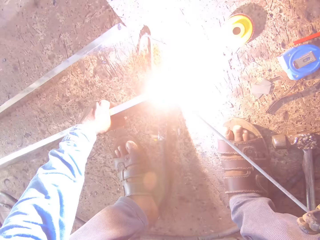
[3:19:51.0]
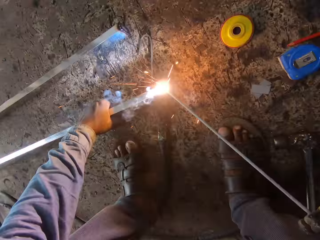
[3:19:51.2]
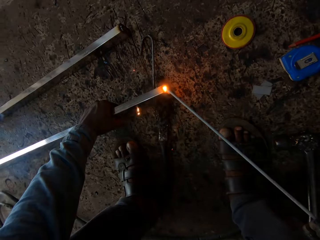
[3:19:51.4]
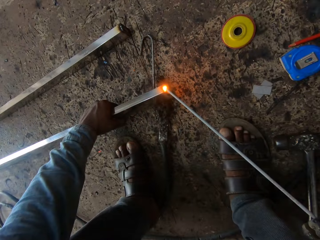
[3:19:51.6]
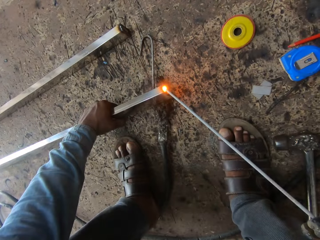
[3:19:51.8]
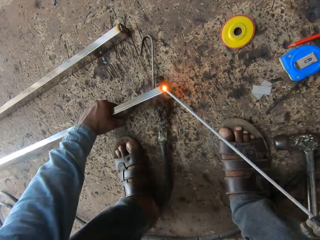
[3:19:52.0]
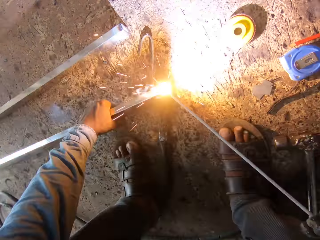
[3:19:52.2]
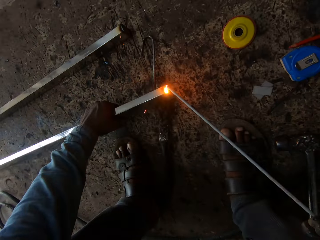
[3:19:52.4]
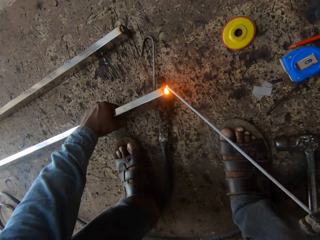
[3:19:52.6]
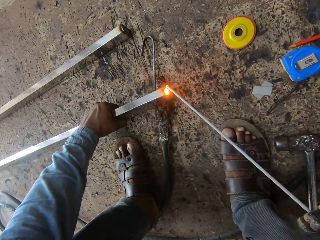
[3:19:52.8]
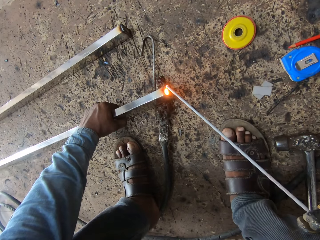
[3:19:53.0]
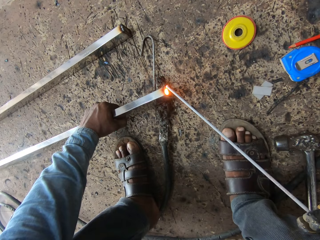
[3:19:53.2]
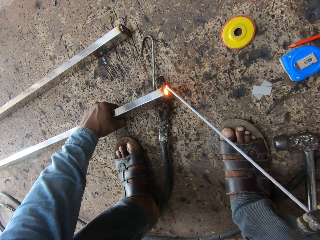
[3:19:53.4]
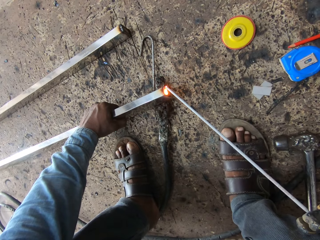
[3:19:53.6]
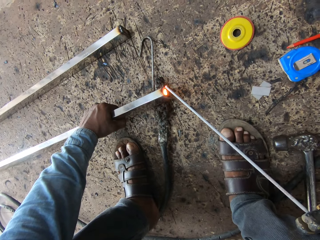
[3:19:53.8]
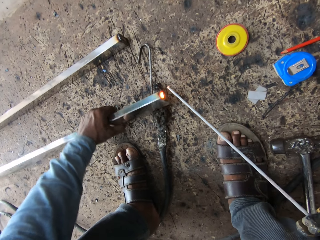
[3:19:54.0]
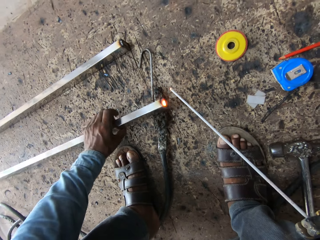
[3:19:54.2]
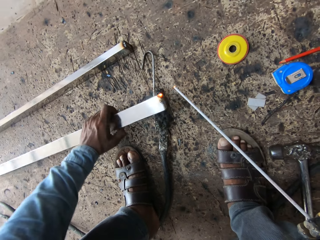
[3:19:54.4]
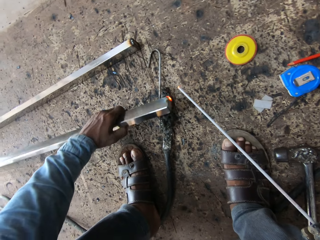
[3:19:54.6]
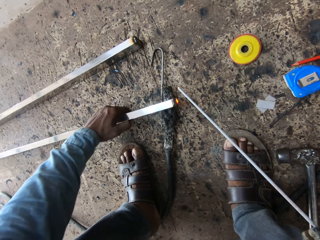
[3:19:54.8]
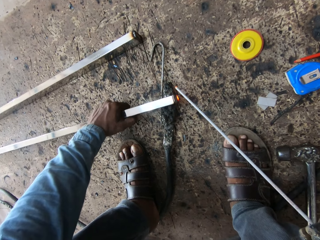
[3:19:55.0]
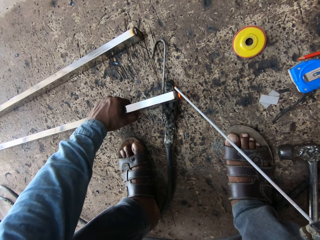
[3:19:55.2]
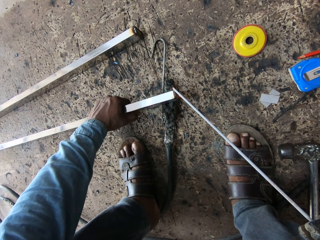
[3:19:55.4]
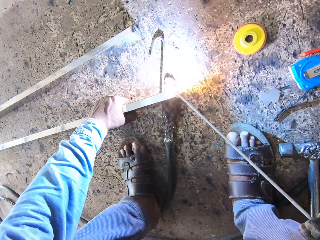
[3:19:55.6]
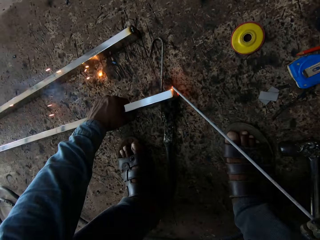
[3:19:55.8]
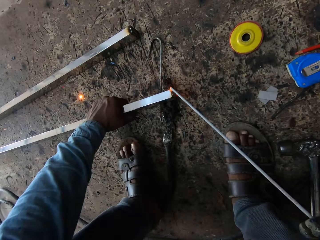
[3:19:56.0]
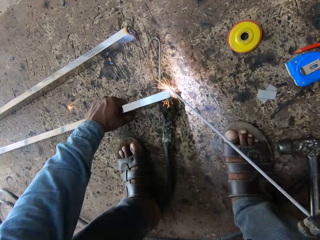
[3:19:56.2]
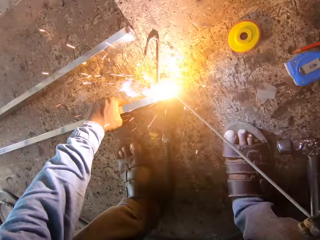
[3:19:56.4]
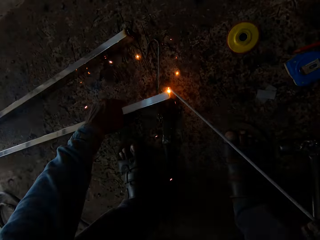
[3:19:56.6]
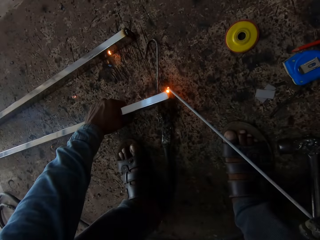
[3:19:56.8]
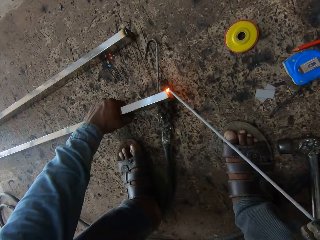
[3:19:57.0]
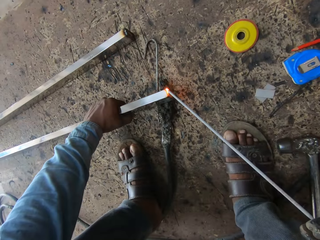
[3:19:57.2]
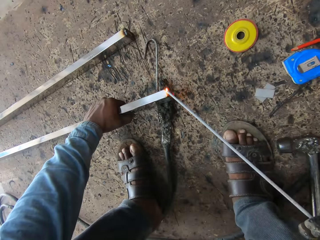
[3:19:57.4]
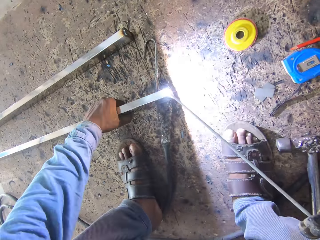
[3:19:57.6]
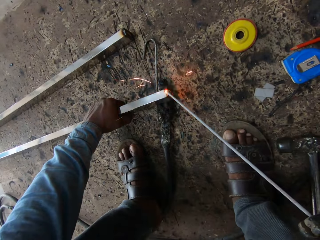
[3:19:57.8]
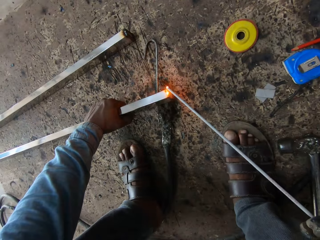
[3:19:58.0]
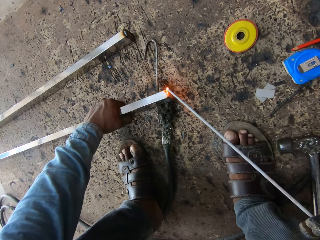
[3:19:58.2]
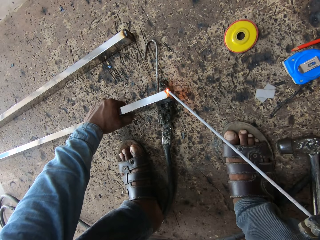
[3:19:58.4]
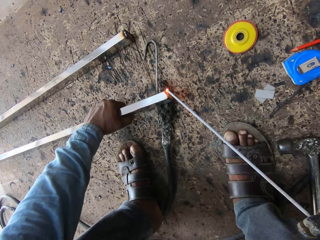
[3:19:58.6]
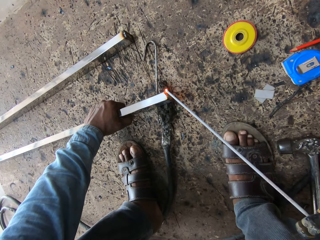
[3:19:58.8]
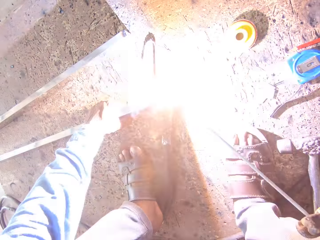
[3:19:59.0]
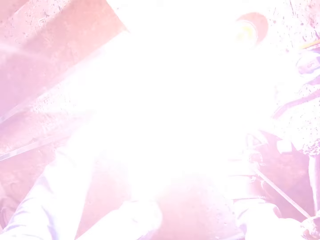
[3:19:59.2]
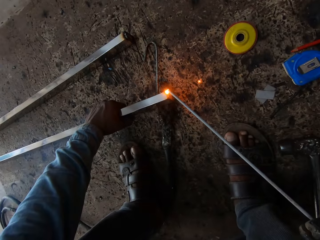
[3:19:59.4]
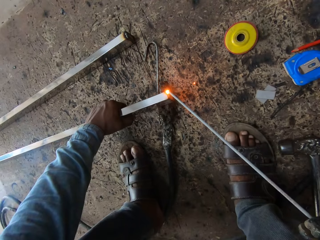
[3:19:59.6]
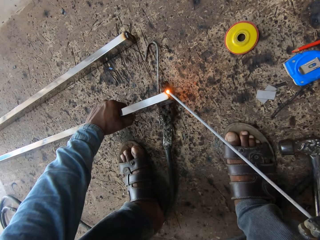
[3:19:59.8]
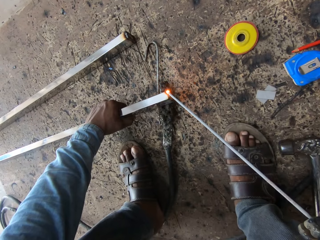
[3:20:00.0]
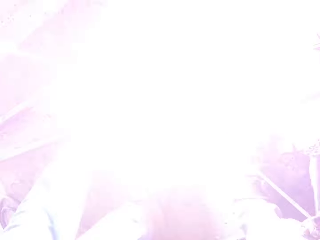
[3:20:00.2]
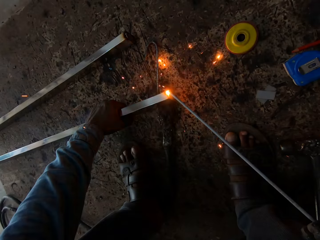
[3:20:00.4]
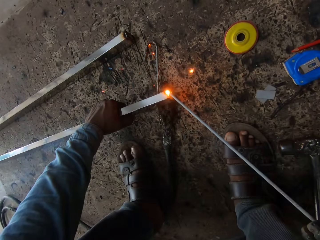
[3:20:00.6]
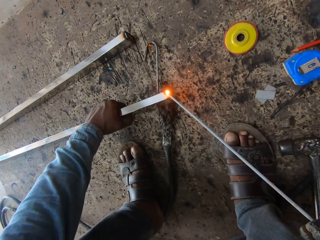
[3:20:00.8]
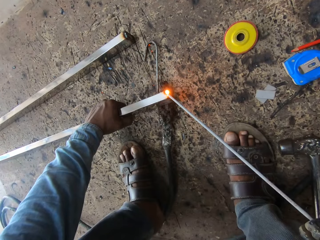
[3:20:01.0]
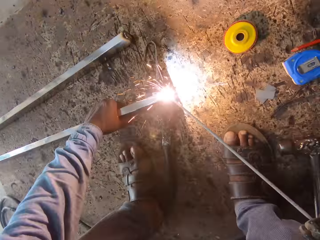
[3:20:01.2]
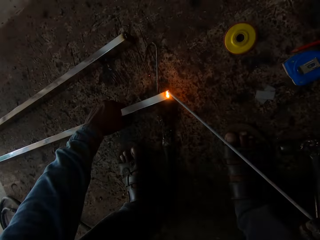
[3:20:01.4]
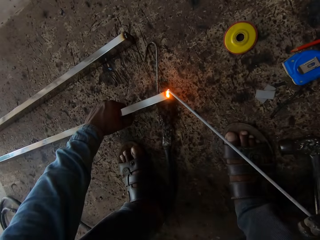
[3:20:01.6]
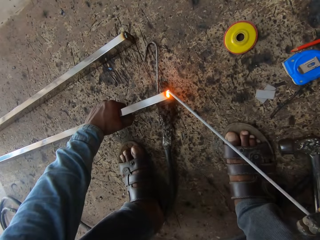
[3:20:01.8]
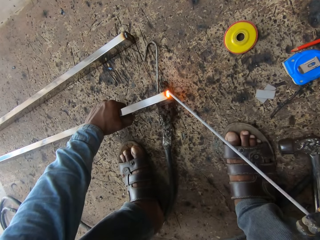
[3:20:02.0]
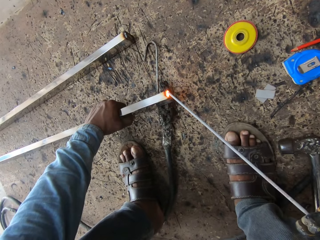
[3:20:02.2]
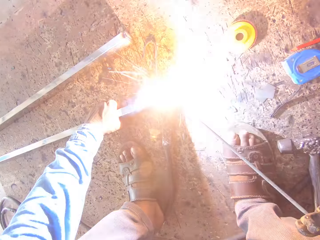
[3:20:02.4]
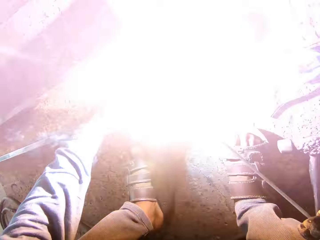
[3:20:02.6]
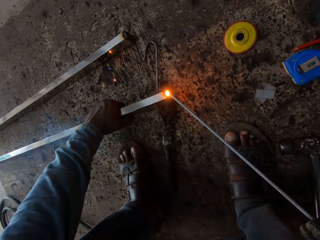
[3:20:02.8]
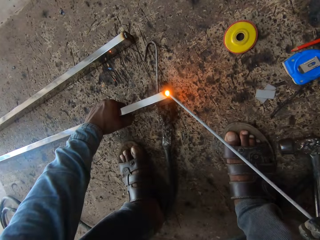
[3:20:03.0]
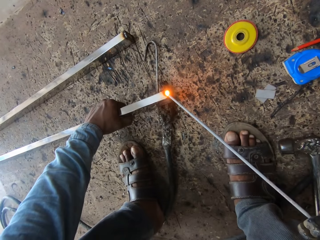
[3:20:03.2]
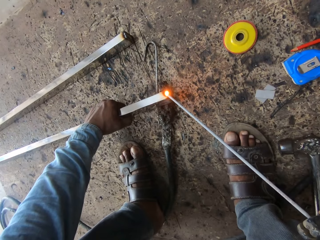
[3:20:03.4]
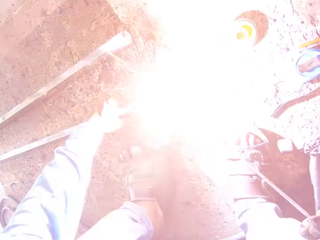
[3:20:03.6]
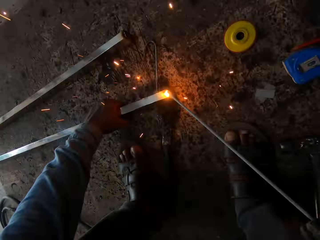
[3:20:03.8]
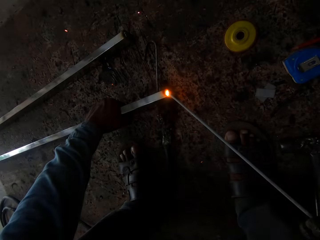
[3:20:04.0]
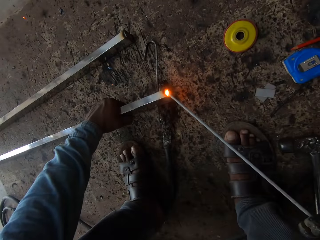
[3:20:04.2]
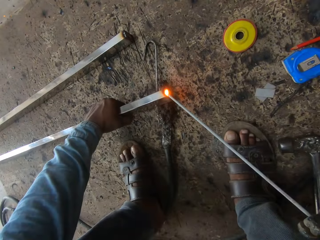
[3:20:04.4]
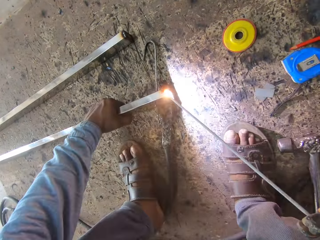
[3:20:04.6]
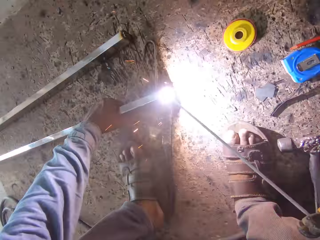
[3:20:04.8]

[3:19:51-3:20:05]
The camera wearer turns the metal rod. They weld the metal rod.

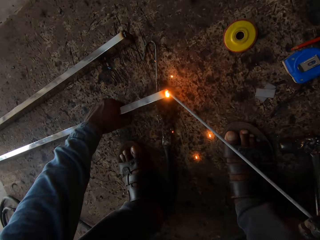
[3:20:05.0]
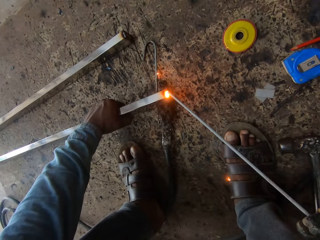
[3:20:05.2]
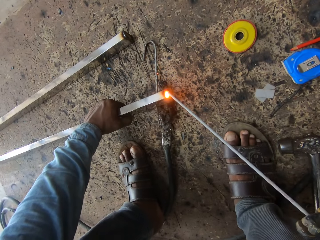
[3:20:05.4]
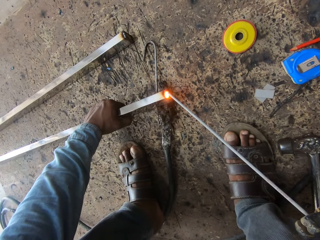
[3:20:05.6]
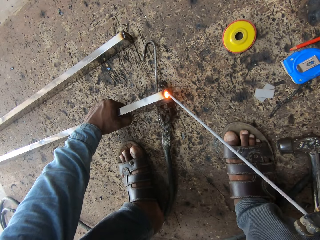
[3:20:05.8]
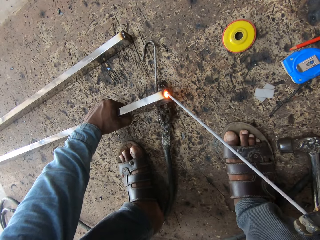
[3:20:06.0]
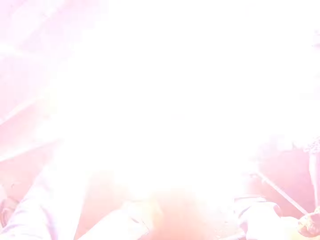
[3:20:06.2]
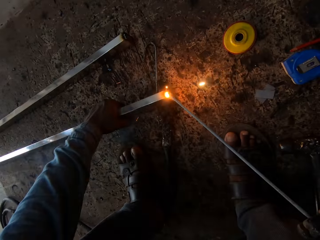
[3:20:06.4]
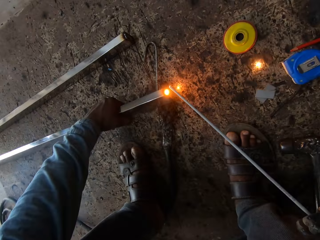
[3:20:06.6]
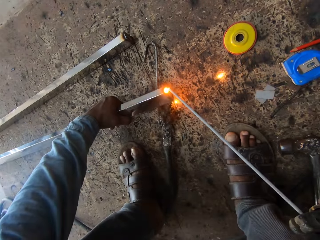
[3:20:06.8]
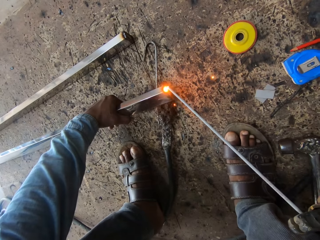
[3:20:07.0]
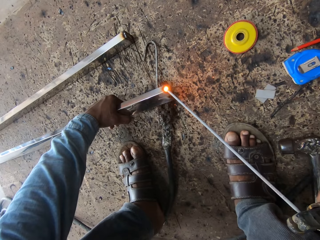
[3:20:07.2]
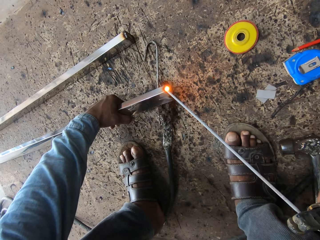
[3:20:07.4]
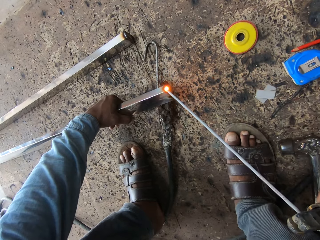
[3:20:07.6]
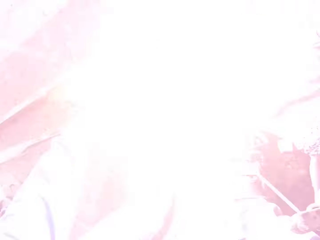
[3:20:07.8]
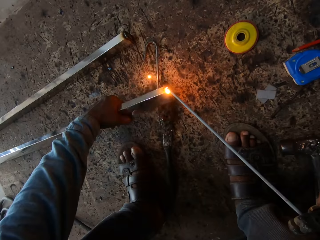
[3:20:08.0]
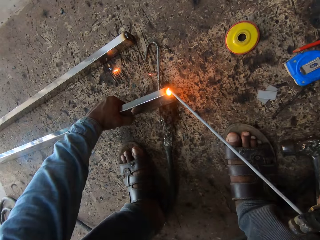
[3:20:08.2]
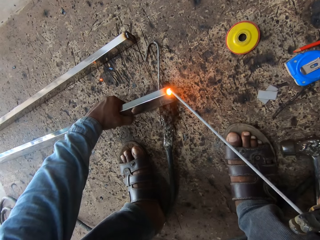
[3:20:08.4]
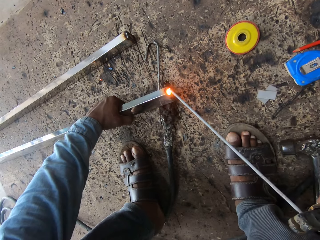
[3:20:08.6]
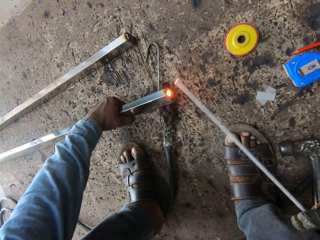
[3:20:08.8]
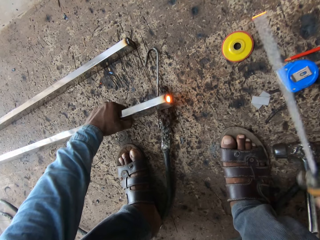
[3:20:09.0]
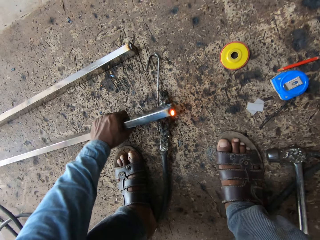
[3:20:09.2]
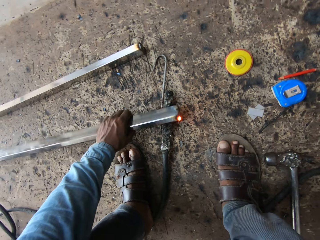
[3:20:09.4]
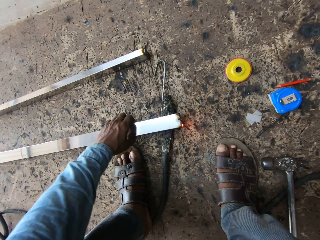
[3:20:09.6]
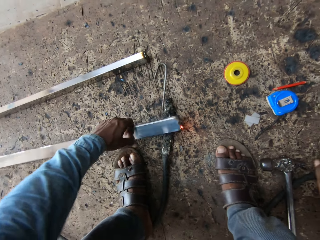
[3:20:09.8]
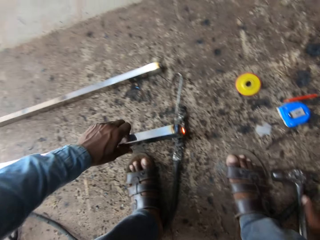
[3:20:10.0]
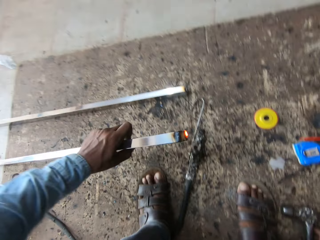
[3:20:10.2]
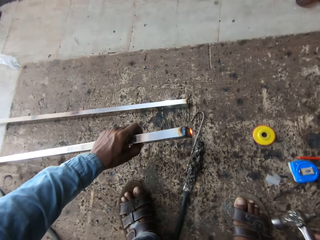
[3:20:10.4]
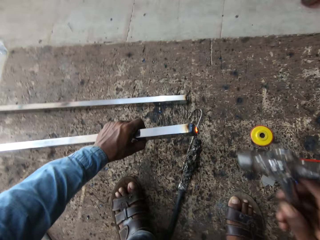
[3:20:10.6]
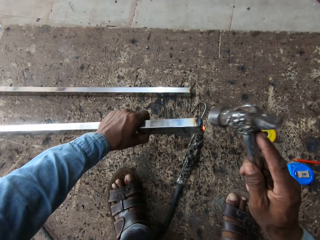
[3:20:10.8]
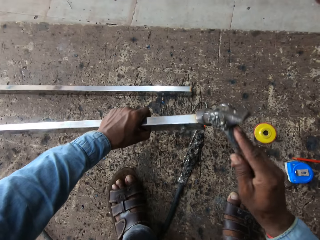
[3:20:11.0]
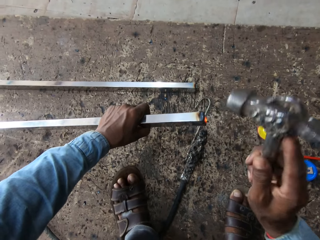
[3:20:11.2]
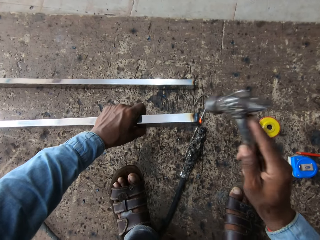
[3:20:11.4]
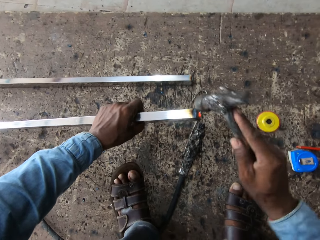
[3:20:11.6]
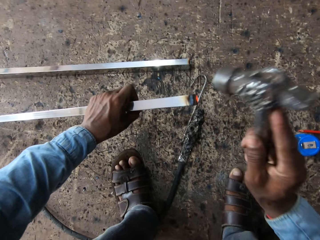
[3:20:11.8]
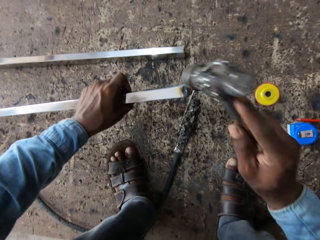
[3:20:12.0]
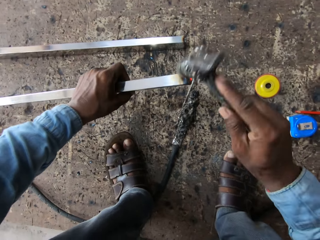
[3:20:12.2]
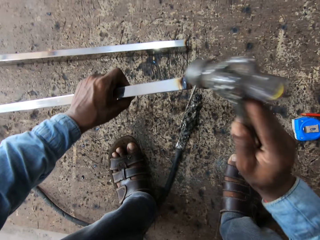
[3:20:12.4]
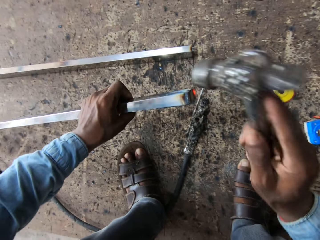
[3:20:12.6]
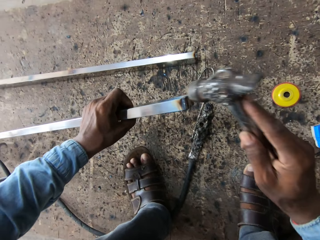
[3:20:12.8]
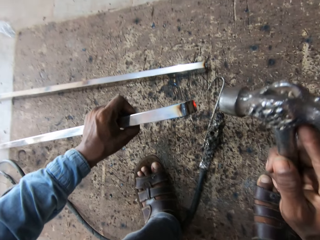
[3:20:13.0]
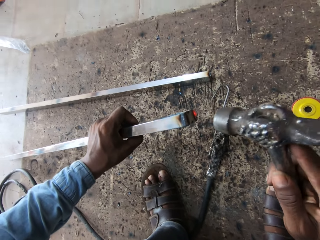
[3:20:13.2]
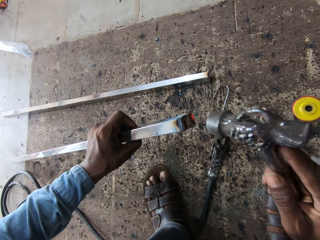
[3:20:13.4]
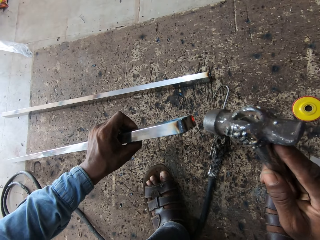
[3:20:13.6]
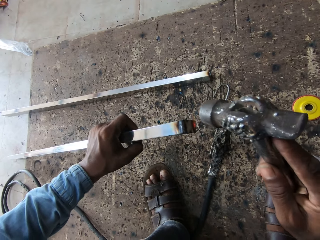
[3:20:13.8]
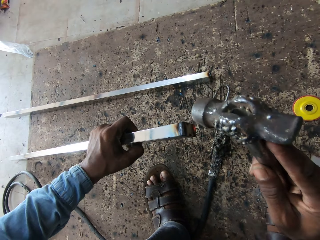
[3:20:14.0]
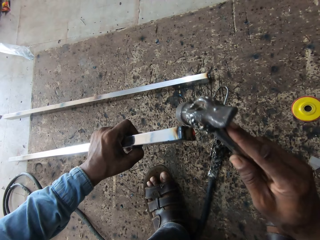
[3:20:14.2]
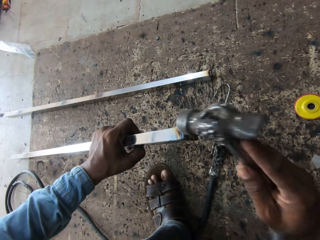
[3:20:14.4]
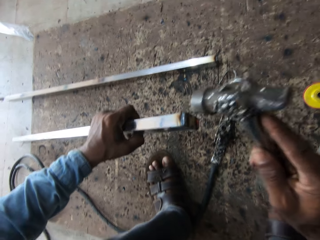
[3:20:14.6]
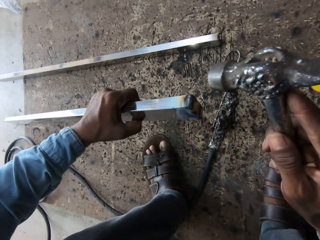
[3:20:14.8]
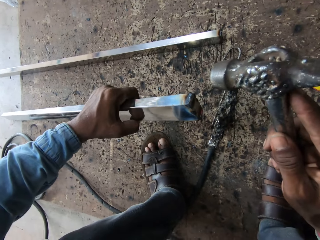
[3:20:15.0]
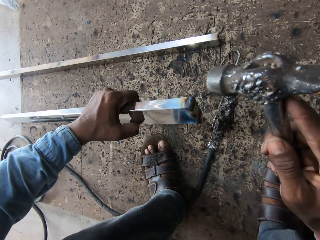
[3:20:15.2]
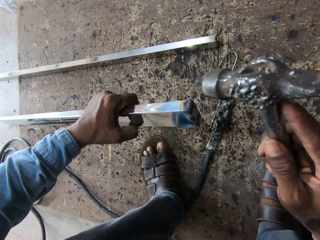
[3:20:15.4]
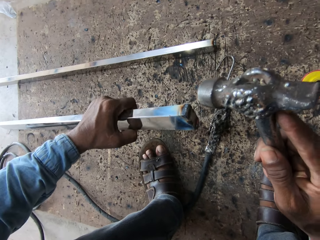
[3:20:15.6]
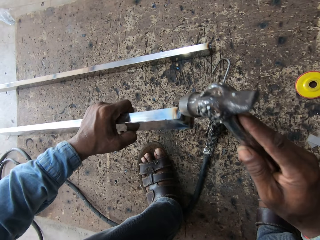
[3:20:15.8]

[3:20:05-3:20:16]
The camera wearer holds the hammer. They hammer on the metal rod. They hold the metal rod.
